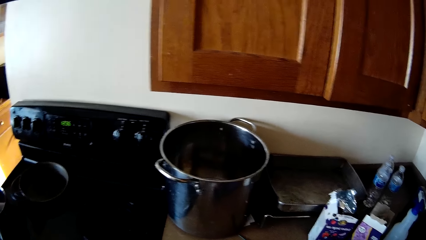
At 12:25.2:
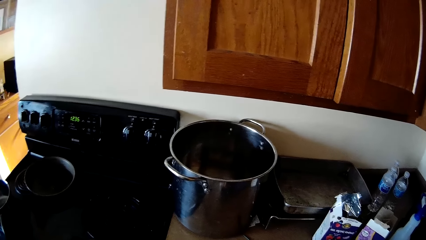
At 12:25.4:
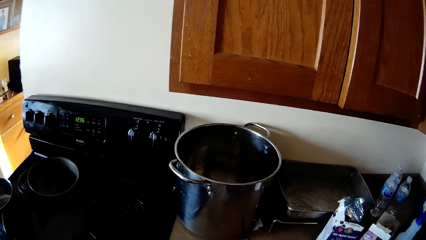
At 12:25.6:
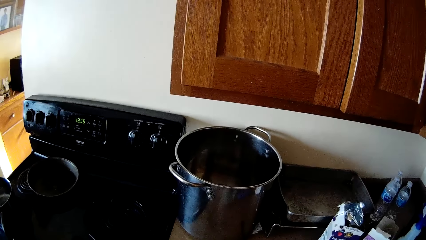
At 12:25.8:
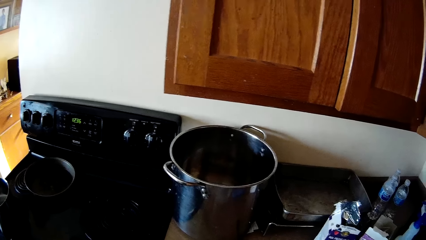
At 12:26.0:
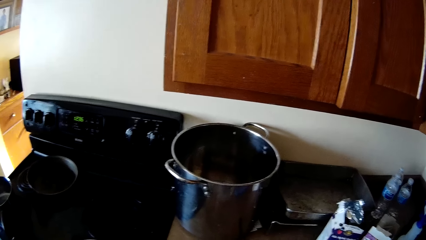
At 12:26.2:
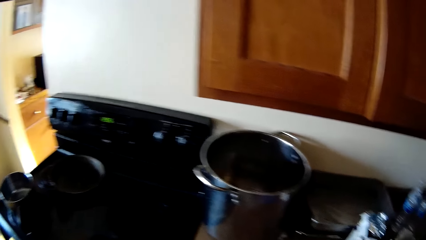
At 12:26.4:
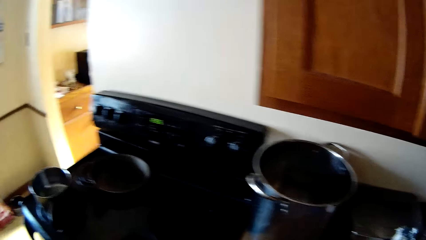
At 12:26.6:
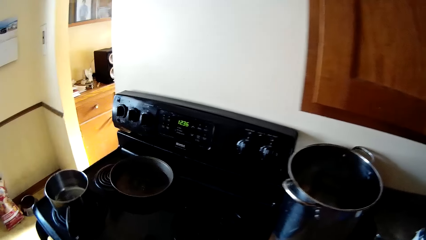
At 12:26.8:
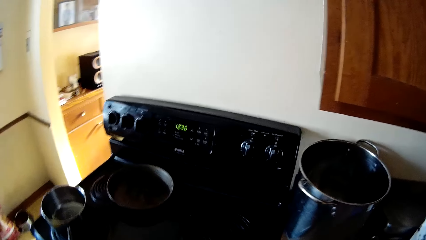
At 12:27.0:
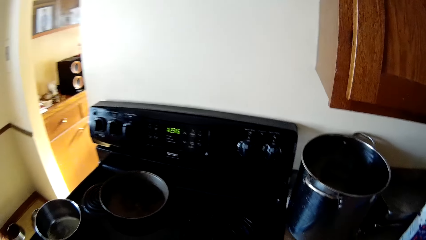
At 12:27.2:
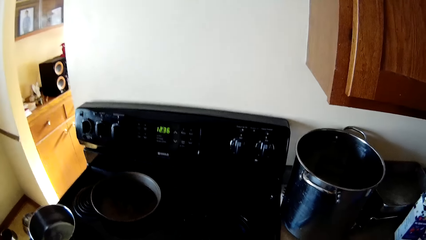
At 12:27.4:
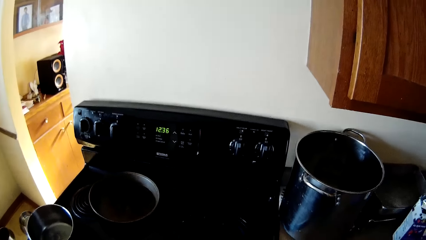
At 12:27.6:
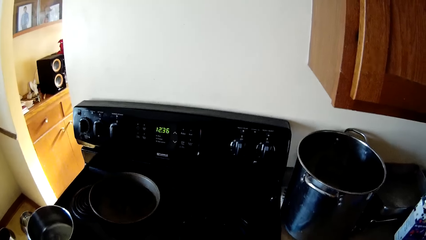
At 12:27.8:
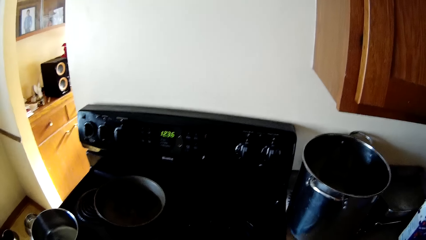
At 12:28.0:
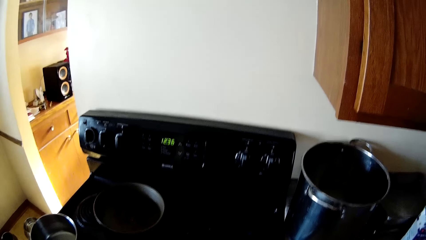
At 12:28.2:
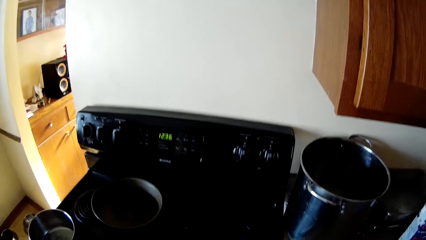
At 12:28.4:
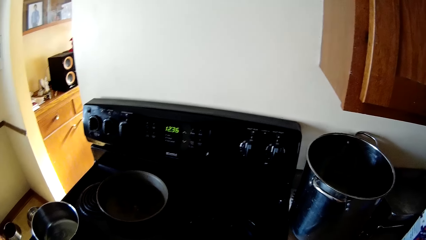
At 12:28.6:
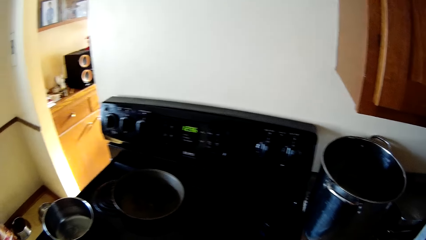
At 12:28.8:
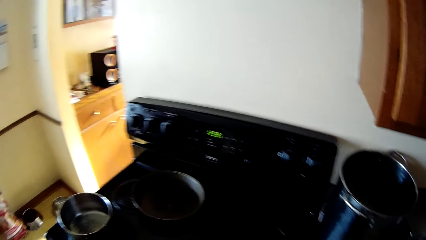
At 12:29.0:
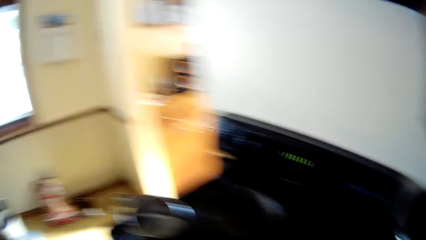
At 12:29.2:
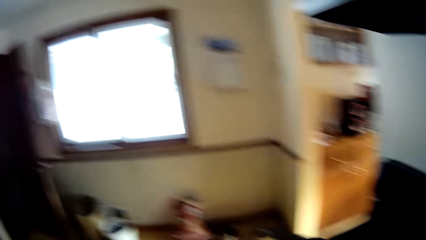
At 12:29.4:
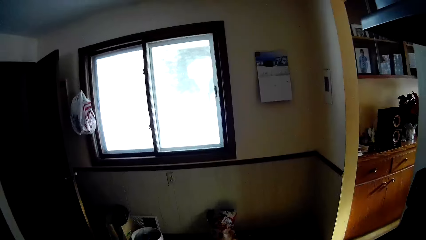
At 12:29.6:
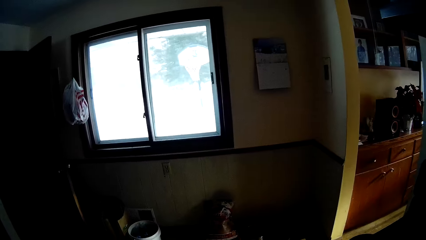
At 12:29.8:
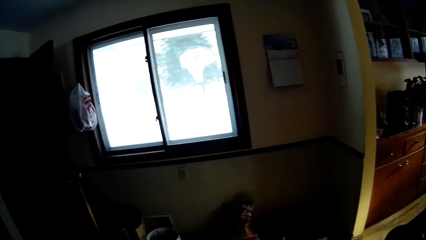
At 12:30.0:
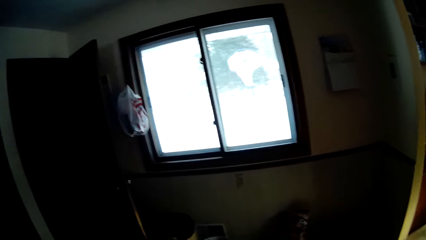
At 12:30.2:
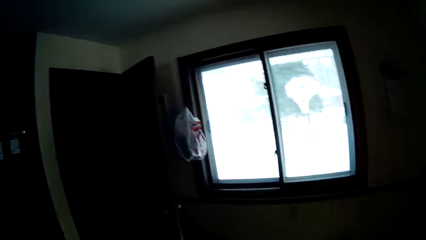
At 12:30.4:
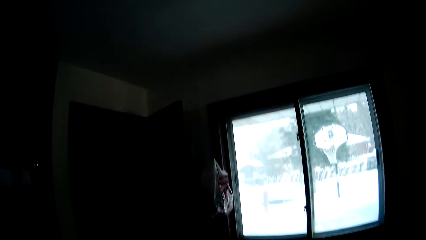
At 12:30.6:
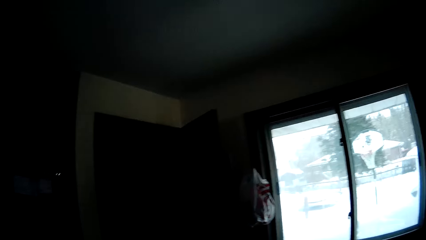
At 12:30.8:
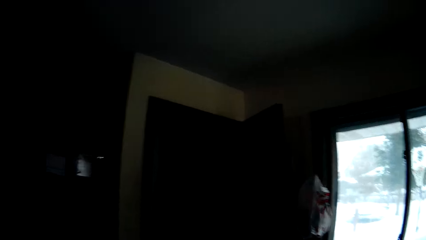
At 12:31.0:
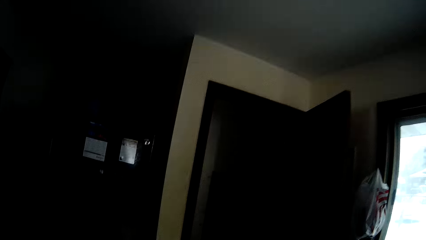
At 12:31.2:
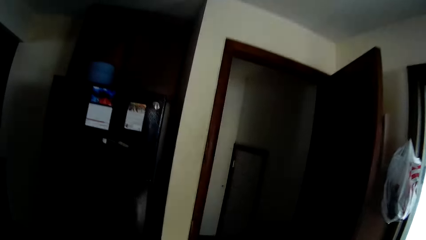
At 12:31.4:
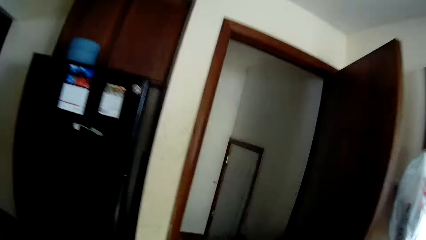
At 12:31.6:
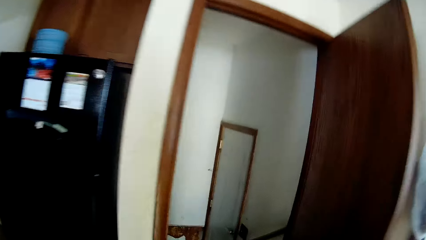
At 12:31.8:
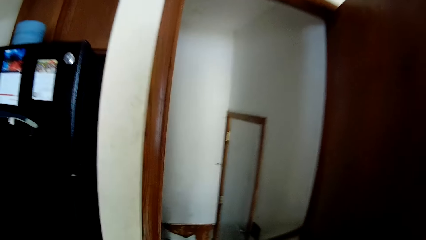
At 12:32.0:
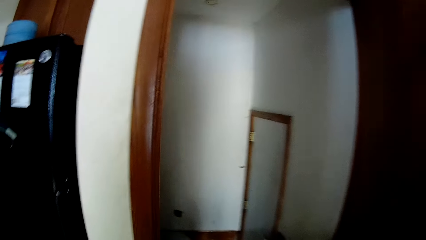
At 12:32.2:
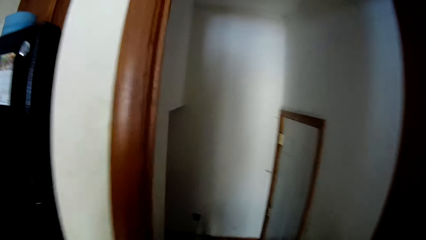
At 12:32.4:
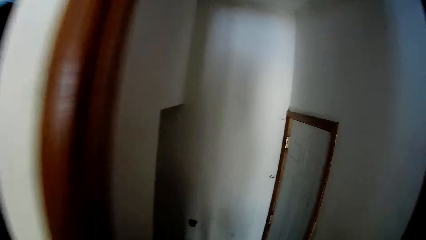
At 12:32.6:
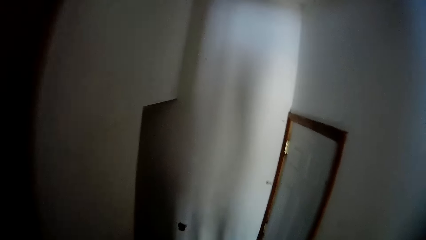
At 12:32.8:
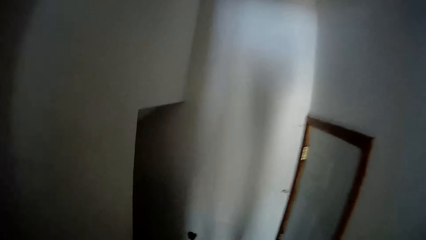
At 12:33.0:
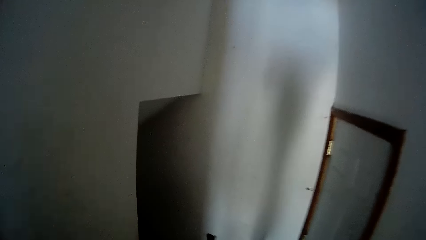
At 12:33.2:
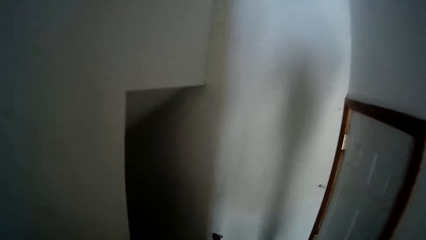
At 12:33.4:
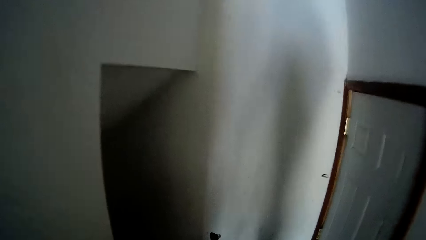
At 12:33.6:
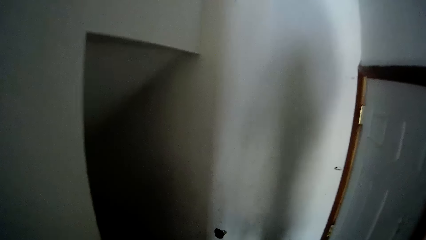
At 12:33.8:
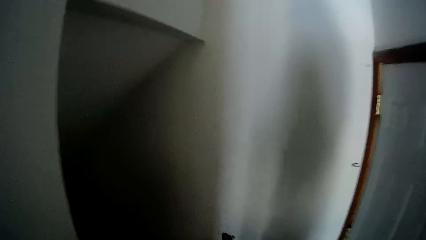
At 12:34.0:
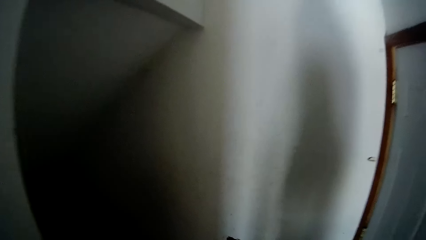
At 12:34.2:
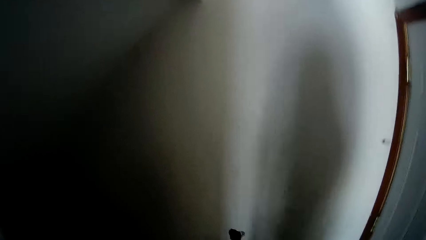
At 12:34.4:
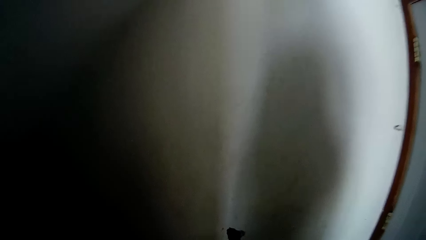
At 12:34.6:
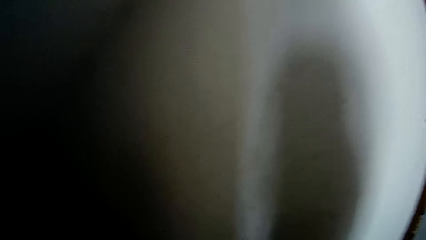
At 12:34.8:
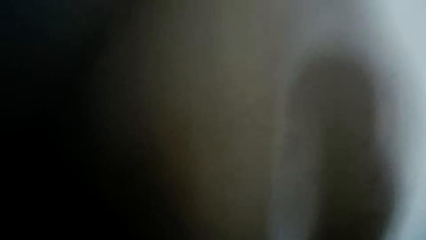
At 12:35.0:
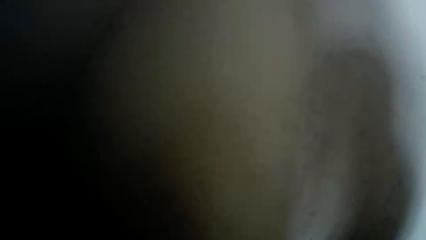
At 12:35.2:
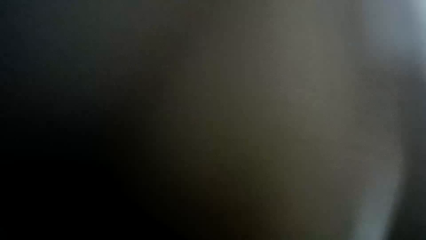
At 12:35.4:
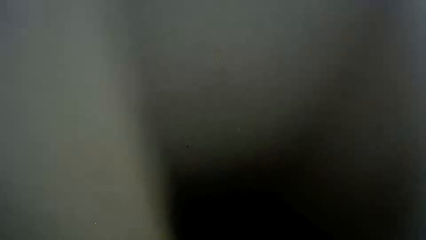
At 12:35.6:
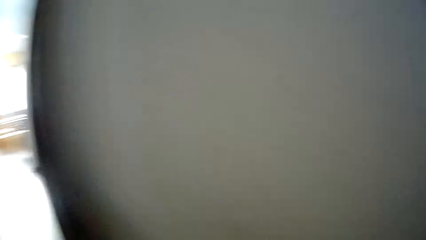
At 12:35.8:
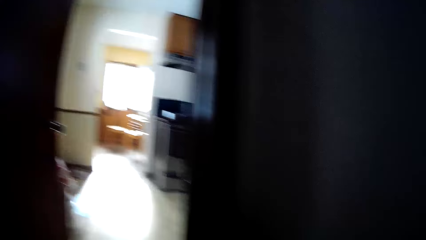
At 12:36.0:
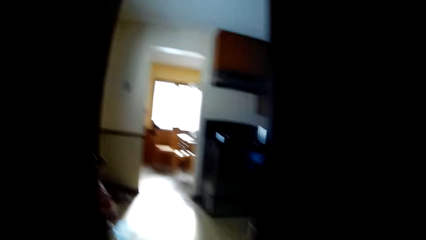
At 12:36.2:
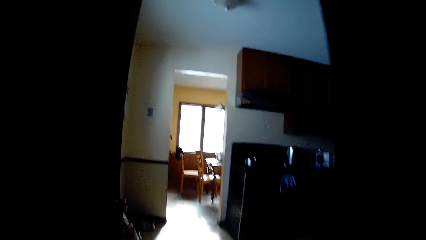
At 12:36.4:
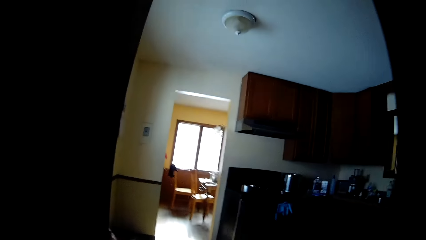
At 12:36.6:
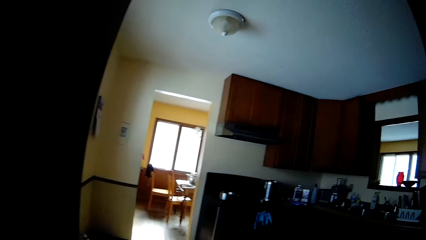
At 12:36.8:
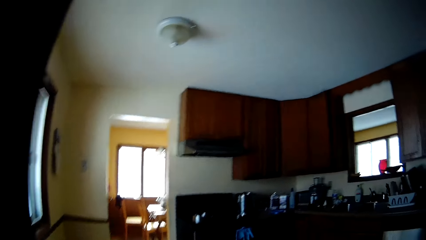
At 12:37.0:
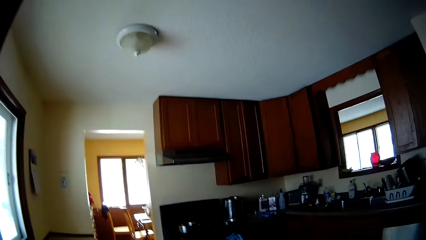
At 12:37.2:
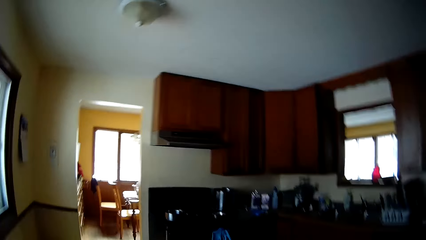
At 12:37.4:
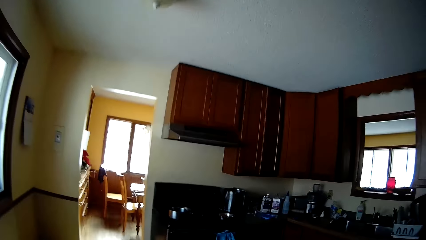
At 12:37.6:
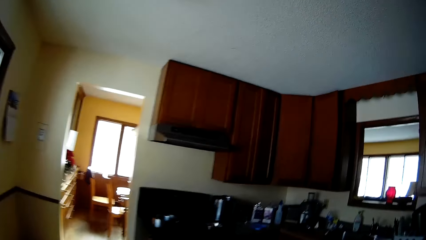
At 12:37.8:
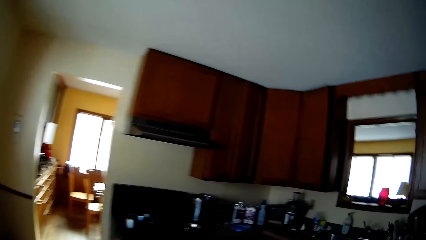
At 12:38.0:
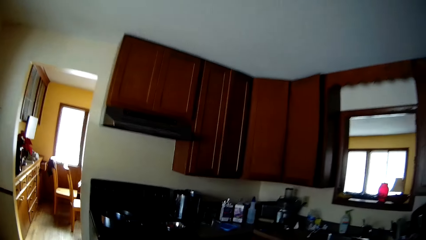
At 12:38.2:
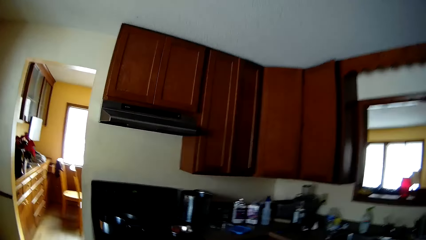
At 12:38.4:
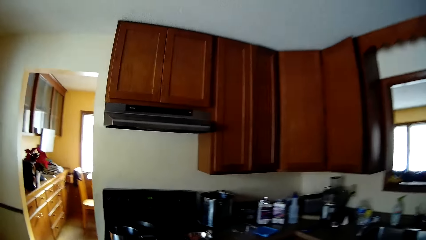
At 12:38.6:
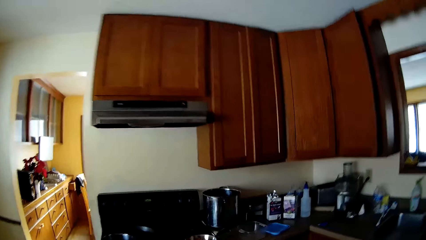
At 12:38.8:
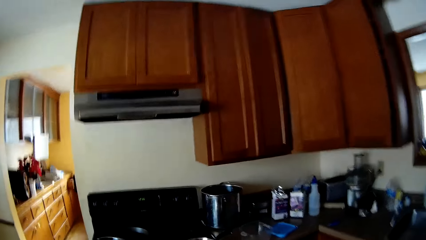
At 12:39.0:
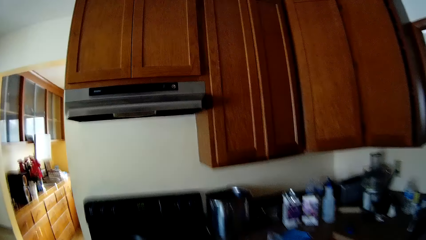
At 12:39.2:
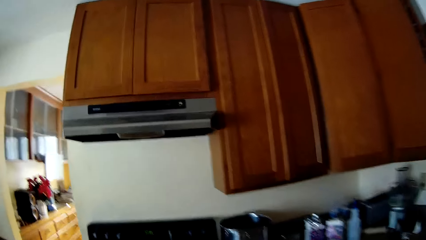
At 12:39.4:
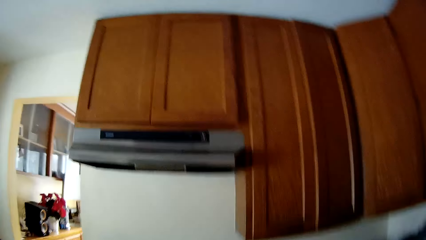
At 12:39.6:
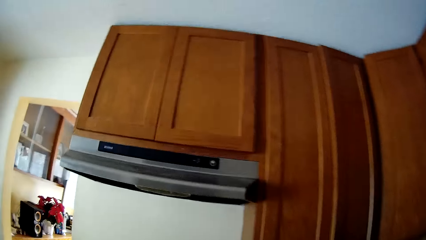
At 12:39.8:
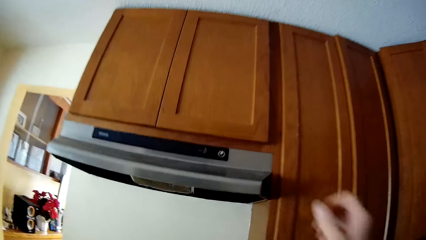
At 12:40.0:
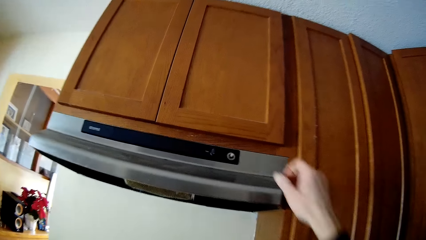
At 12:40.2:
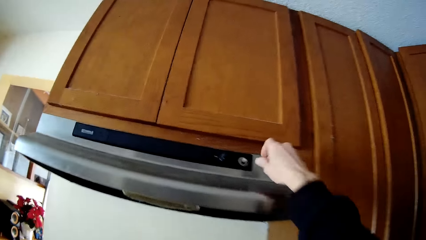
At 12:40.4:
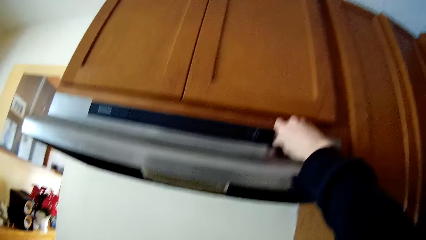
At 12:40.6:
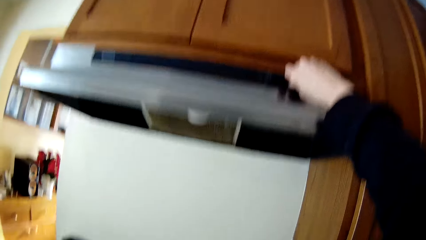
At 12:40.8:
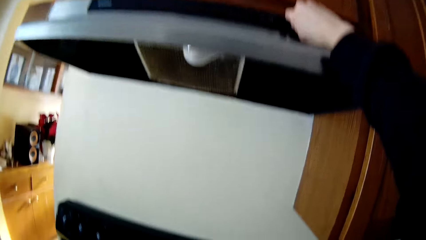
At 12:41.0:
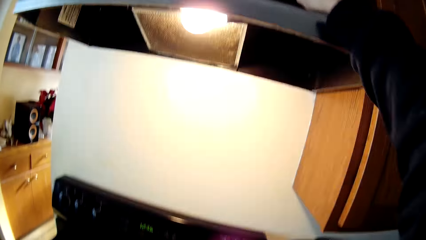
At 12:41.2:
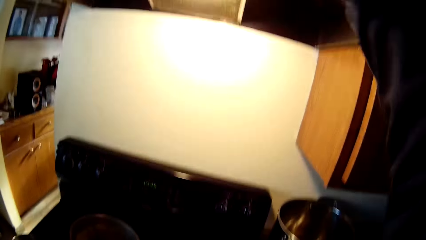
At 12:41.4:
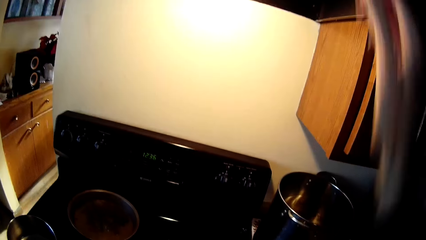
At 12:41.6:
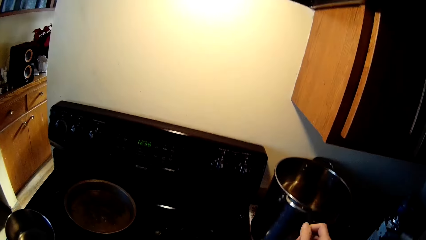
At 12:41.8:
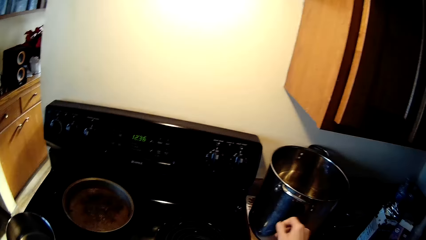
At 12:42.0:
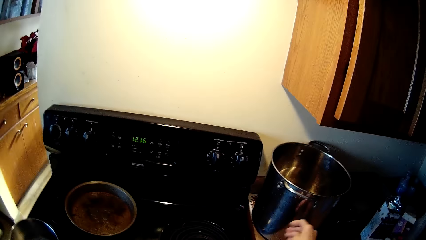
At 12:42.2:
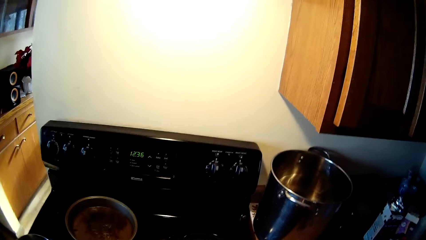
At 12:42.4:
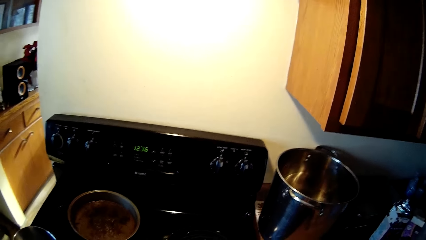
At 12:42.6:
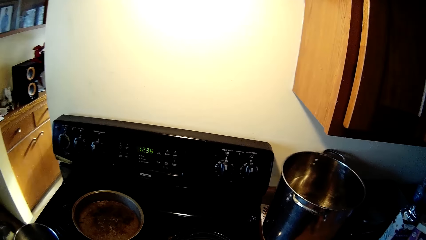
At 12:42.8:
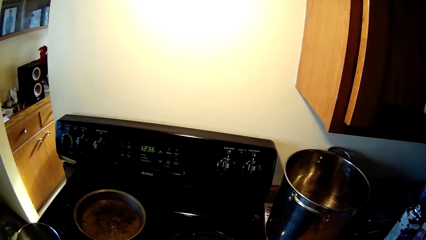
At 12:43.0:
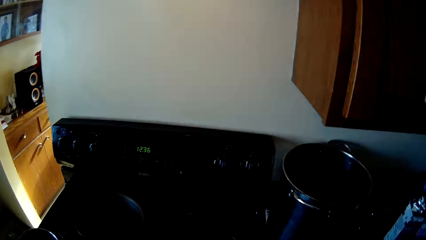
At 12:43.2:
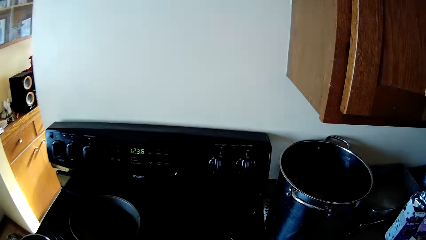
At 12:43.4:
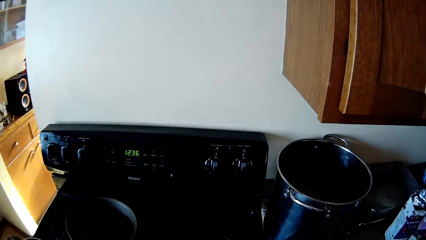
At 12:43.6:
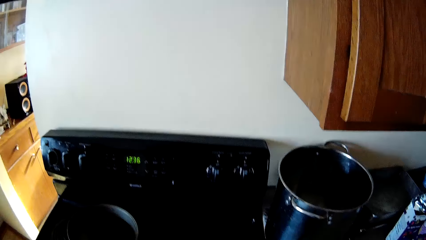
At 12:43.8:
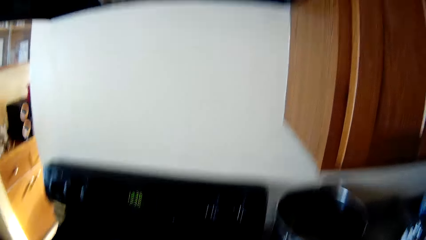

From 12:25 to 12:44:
The camera wearer switches on the light.
